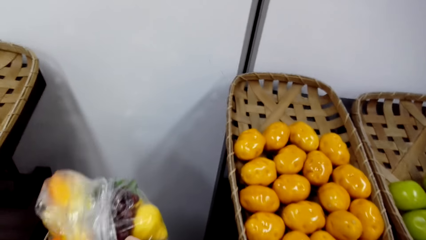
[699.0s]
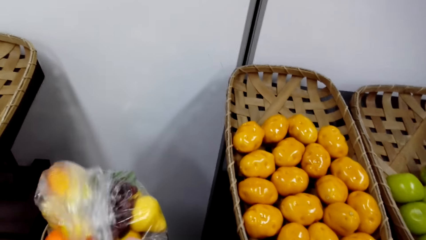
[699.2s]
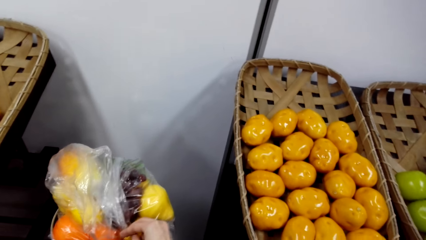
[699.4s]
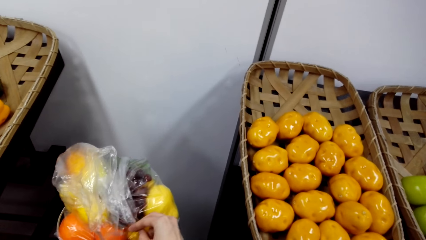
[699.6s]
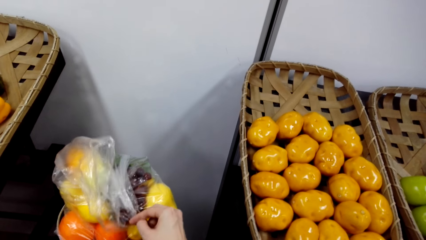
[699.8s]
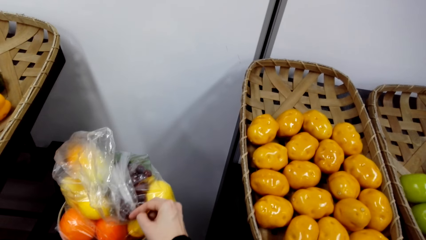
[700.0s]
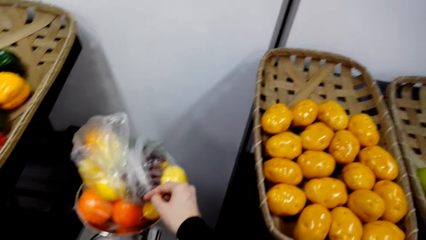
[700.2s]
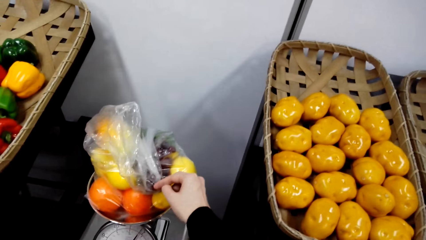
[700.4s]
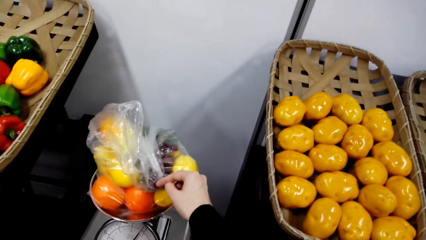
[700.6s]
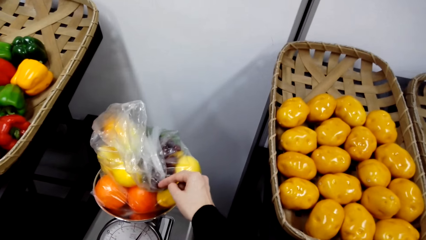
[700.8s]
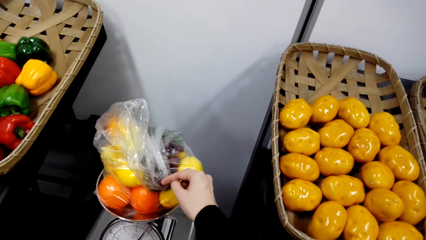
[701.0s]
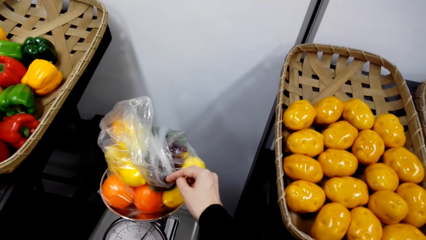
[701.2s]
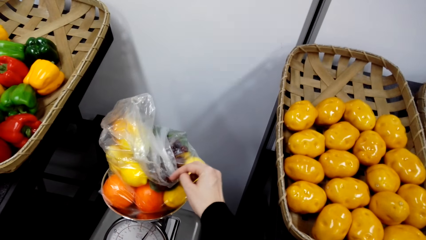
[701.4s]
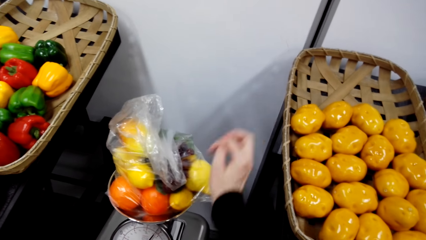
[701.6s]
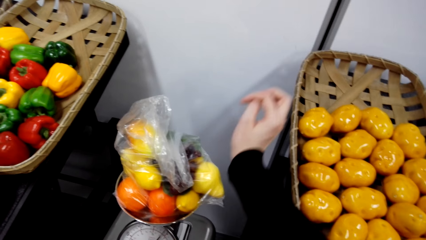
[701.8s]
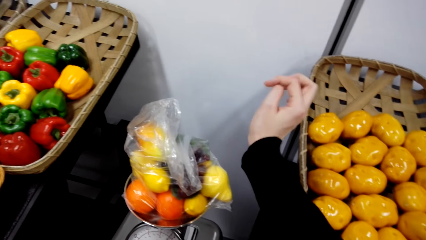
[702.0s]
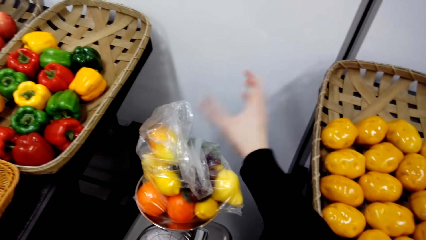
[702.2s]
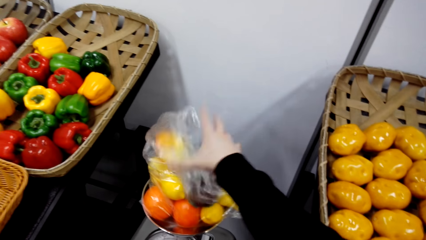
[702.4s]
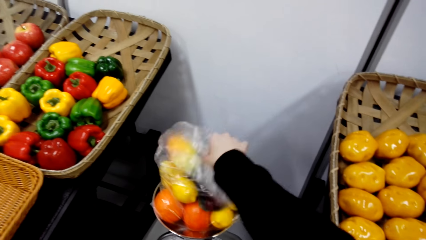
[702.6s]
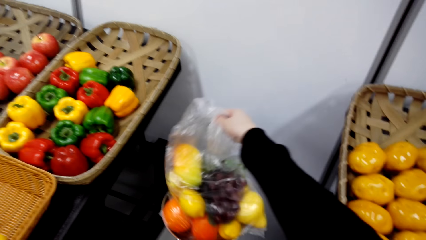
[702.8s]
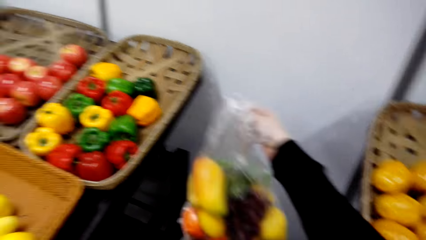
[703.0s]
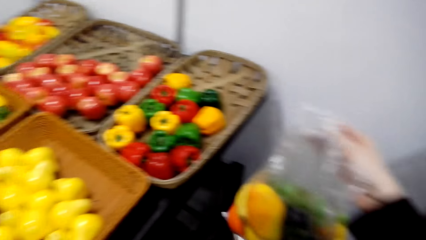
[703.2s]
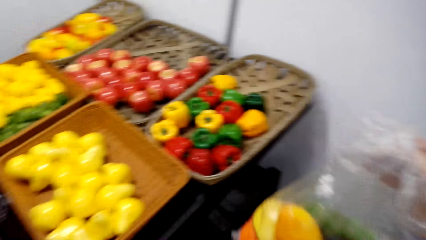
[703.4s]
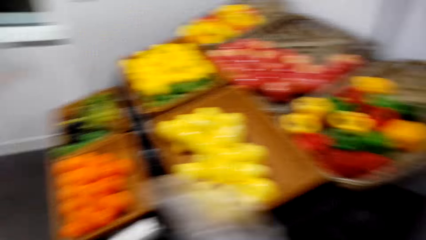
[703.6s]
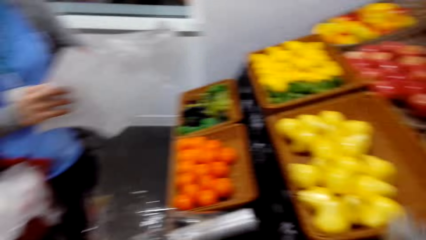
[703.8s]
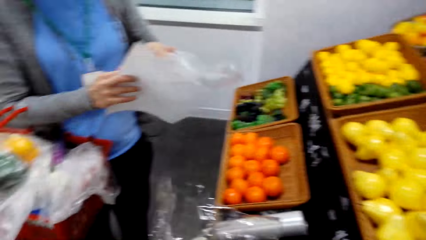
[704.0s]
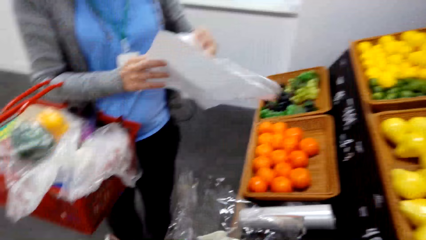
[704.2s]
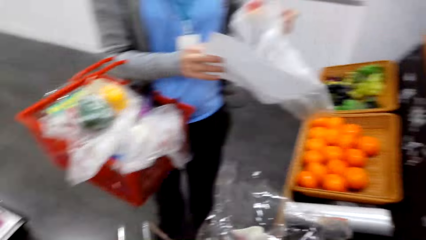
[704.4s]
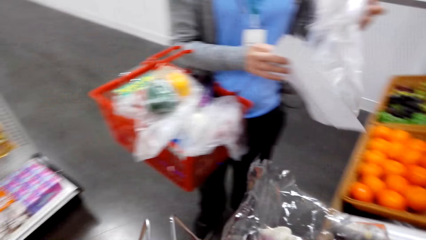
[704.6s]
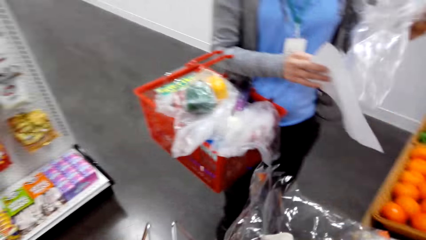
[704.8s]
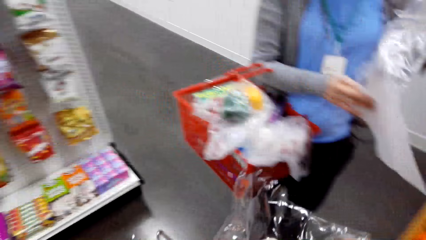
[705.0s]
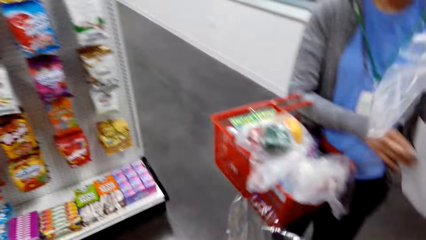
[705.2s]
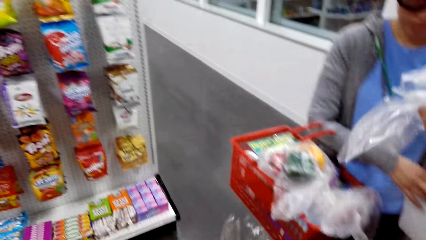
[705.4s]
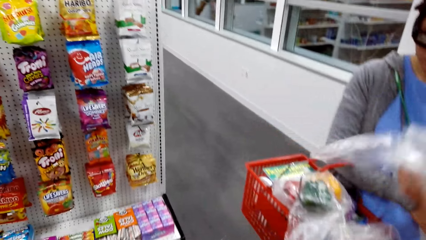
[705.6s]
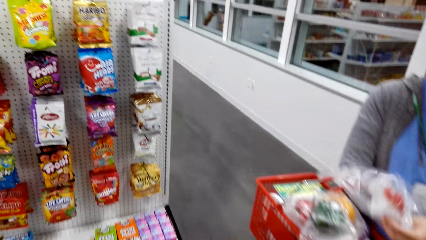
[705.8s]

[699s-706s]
The camera wearer lifts the fruits from the kitchen weighing scale. They look around in the supermarket. A woman adjusts a plastic paper.

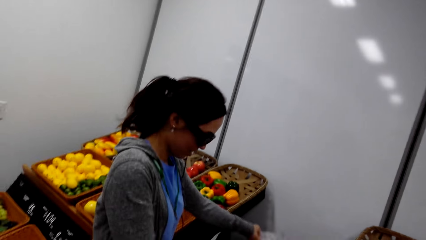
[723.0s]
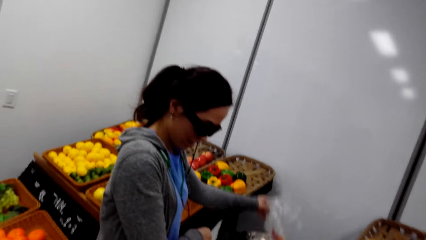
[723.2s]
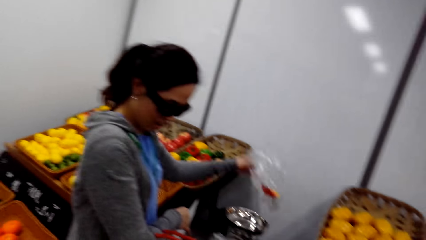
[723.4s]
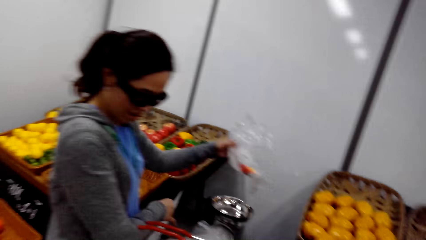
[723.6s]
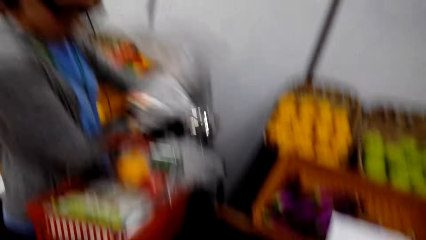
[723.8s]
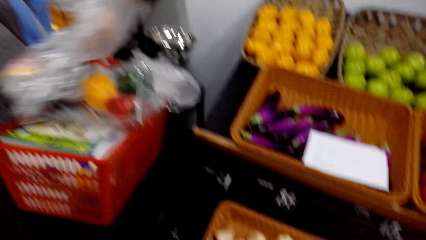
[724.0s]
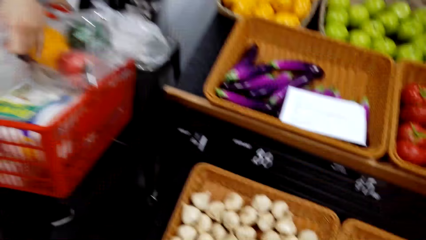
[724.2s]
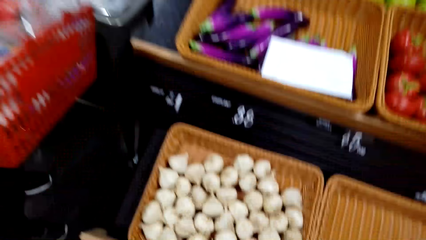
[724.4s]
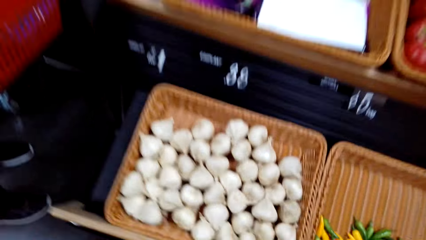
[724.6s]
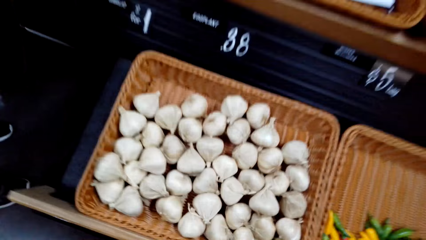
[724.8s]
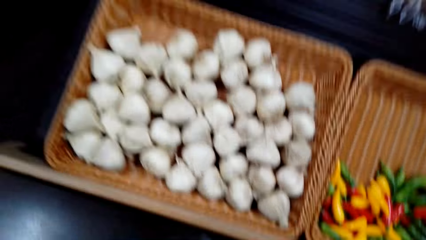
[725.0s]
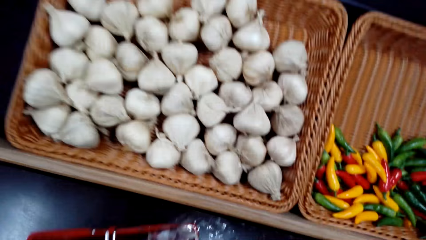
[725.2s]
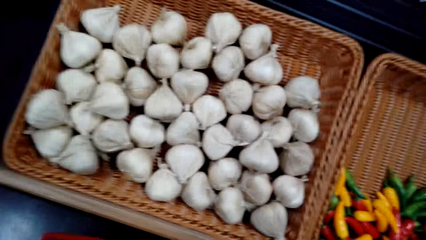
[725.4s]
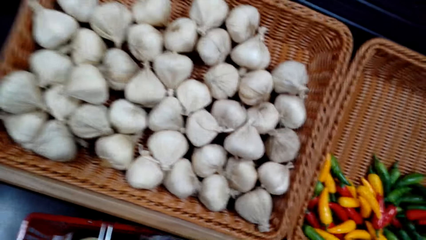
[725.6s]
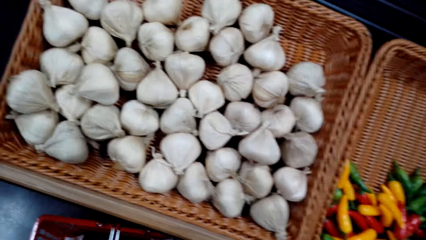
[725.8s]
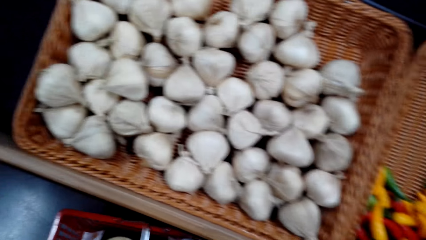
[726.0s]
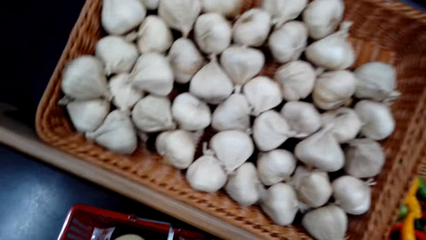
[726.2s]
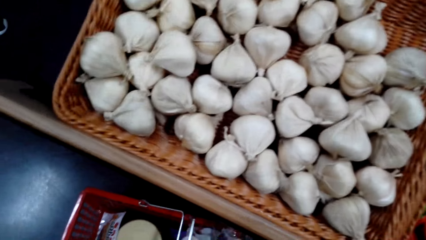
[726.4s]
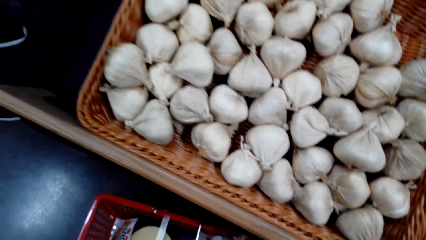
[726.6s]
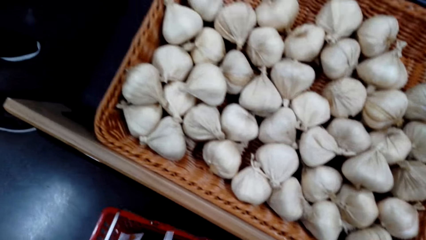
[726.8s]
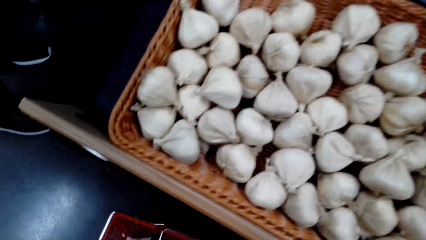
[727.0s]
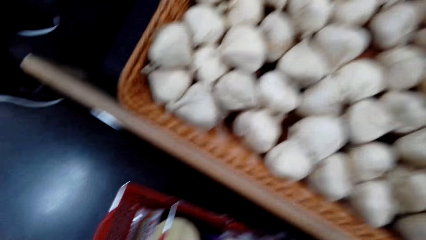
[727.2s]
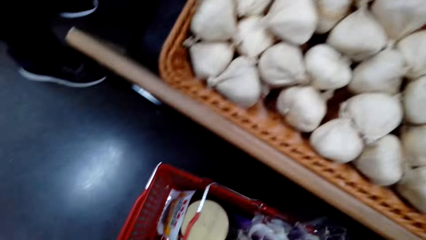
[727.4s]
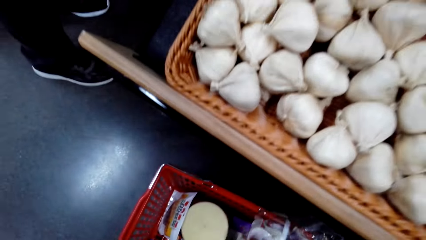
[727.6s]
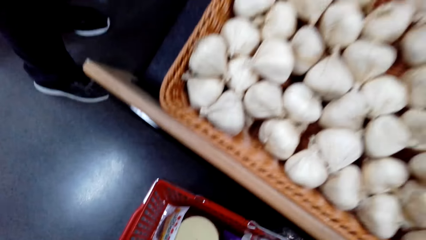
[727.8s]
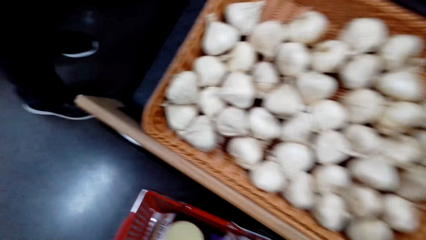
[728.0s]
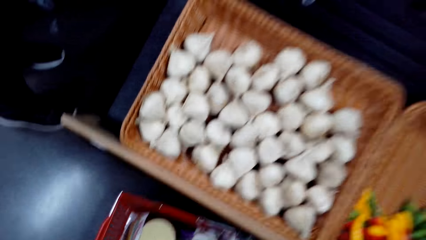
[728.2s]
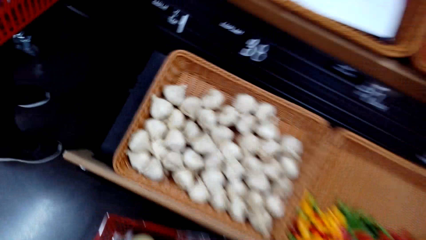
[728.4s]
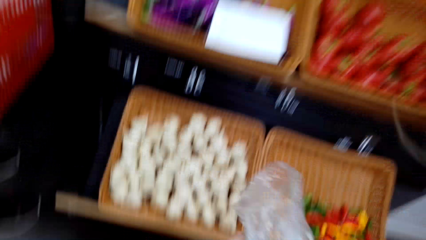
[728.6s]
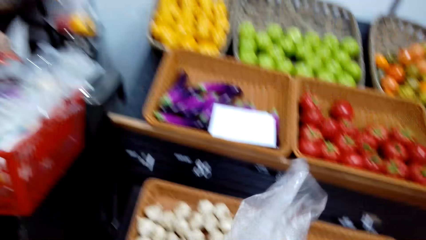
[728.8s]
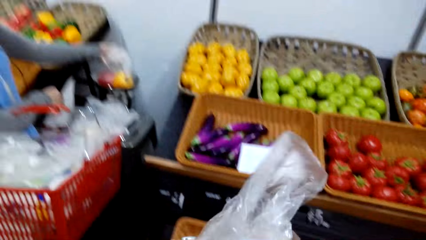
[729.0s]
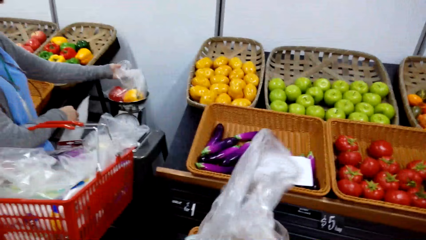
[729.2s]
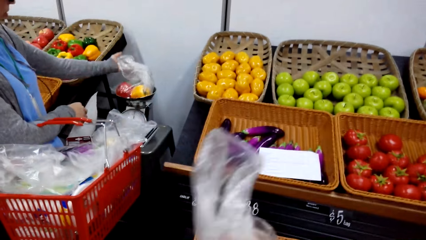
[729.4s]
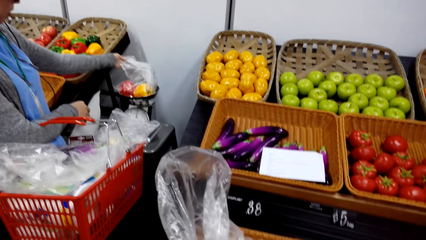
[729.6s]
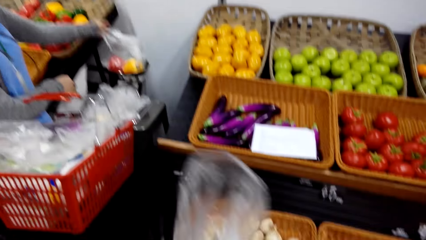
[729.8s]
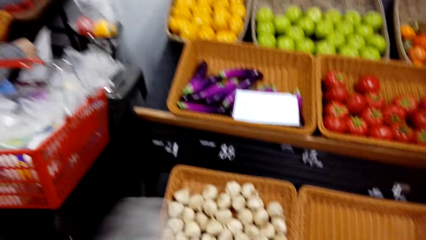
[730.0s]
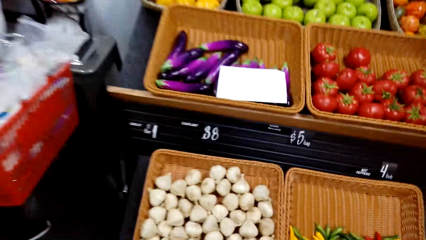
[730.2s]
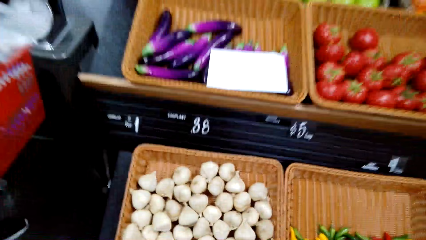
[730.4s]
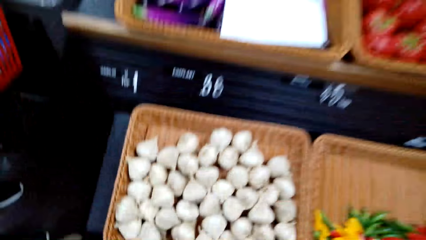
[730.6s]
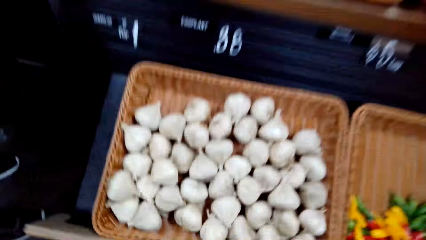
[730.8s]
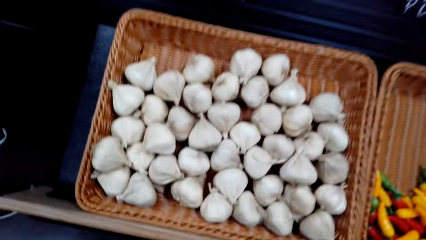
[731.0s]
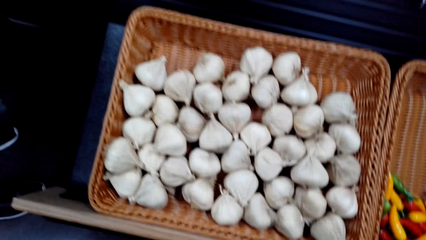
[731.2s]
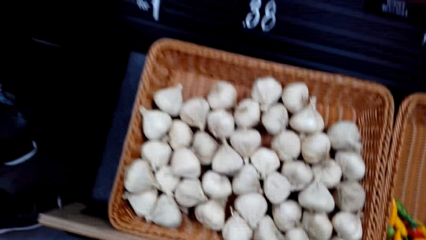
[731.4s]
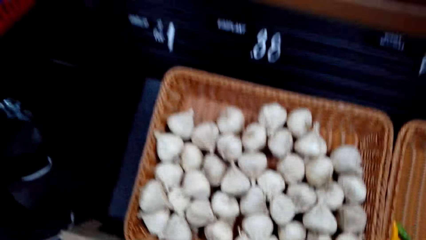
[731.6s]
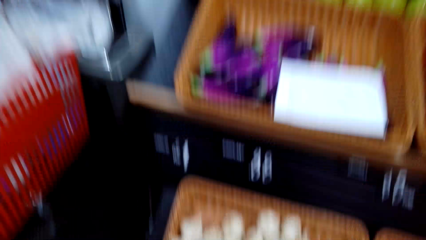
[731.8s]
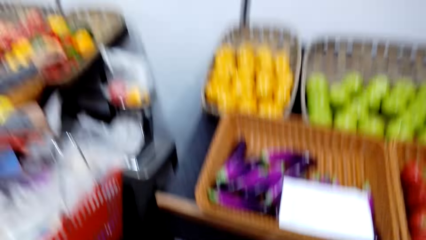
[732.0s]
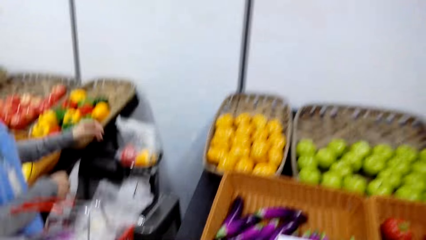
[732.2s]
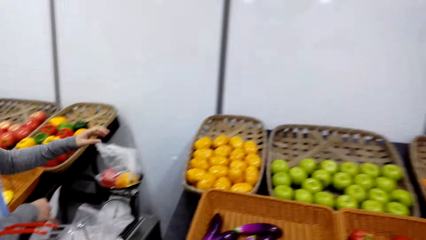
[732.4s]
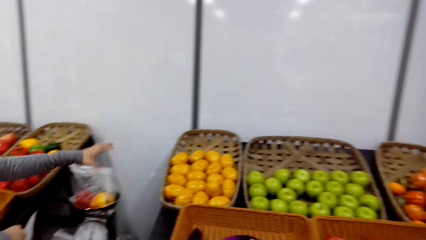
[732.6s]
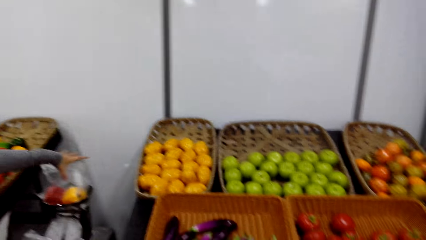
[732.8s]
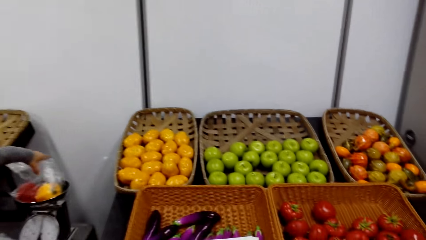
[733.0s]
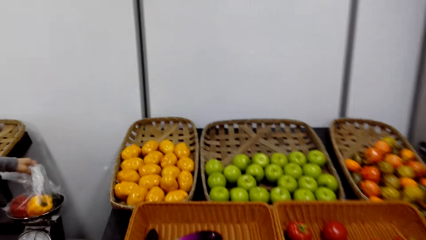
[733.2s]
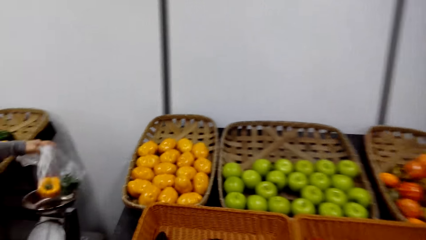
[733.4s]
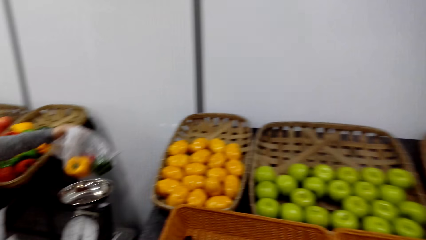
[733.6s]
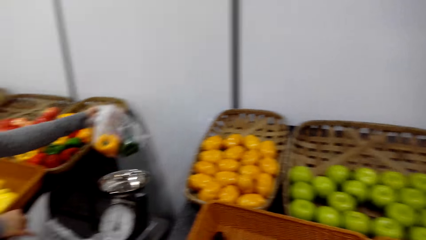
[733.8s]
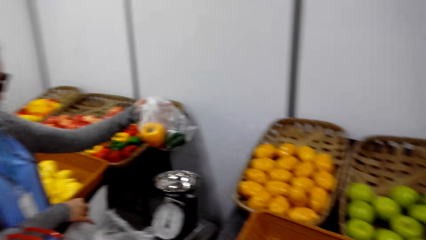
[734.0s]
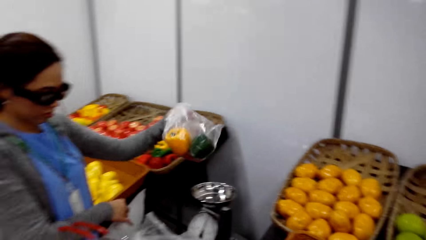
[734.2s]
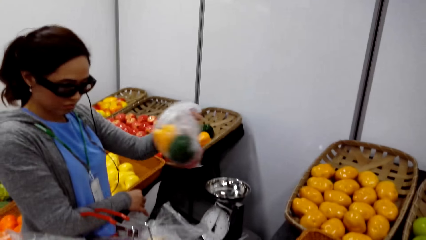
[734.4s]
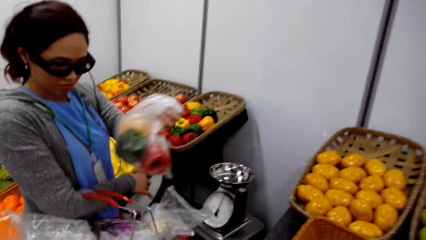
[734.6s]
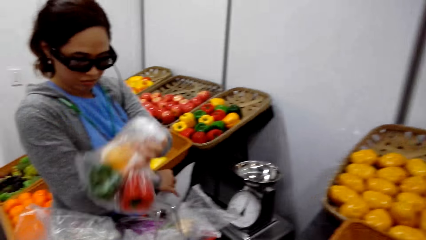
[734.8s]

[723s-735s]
A woman picks the plastic bag from the weighing scale and puts the hot peppers in the supermarket basket. The camera wearer bends down. They adjust a supermarket basket on the floor. They move the handles of the shopping basket. They adjust a plastic paper. They hold a plastic bag. The woman weighs peppers on the kitchen weighing scale. The camera wearer bends down. The woman picks the plastic bag from the weighing scale and puts the peppers in the supermarket basket.
